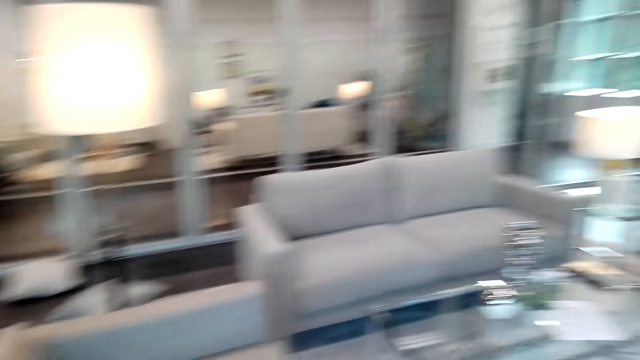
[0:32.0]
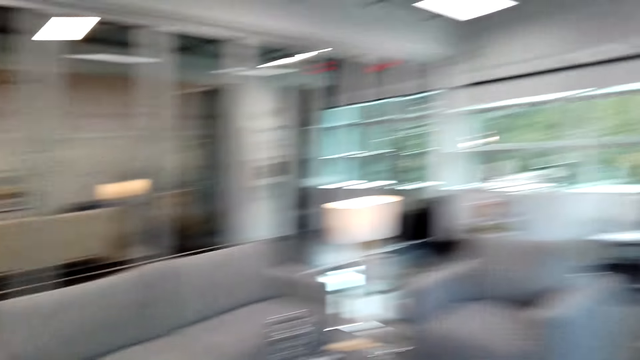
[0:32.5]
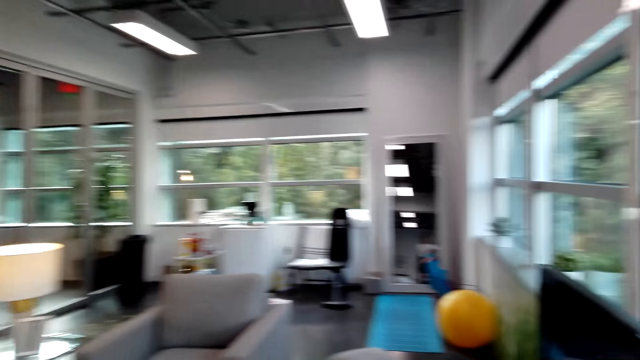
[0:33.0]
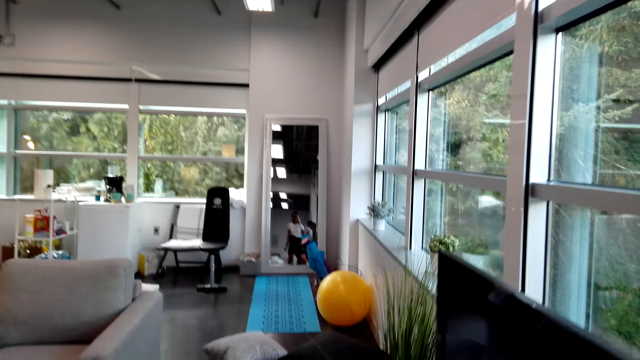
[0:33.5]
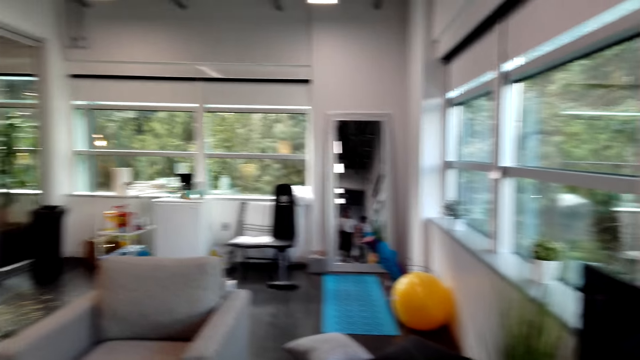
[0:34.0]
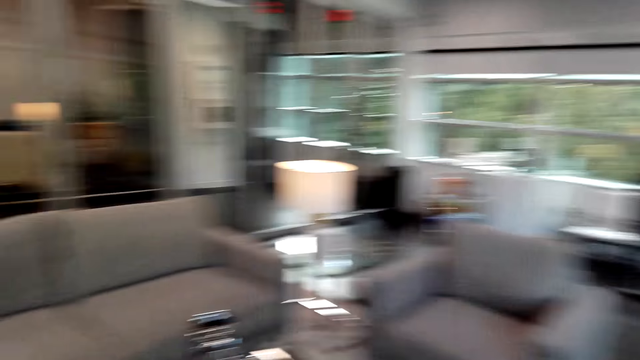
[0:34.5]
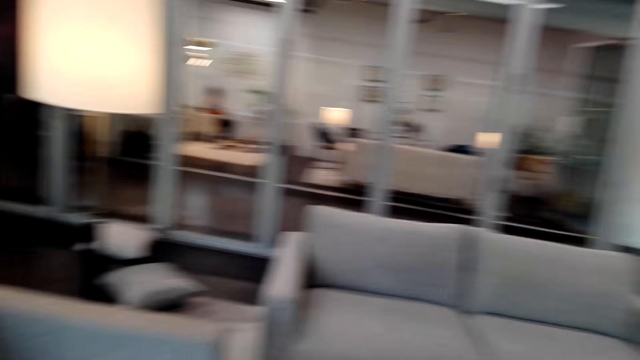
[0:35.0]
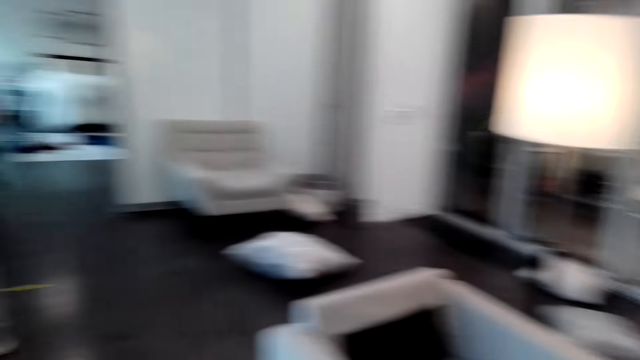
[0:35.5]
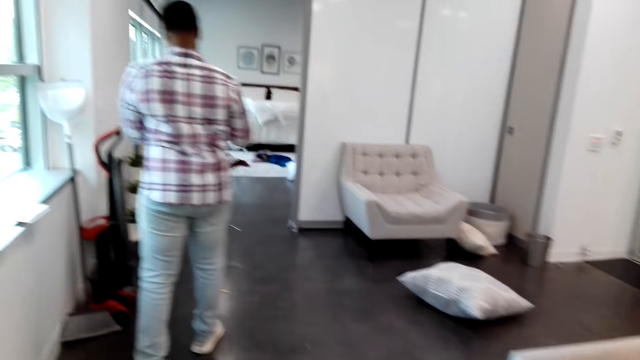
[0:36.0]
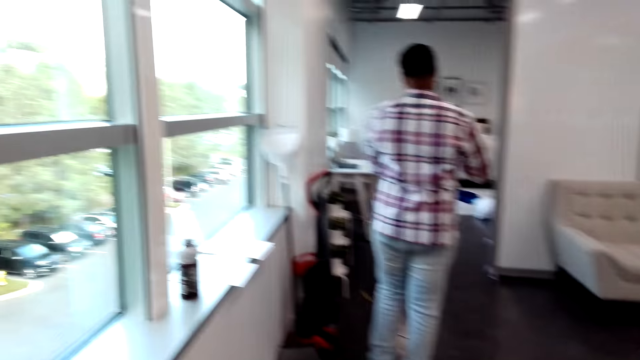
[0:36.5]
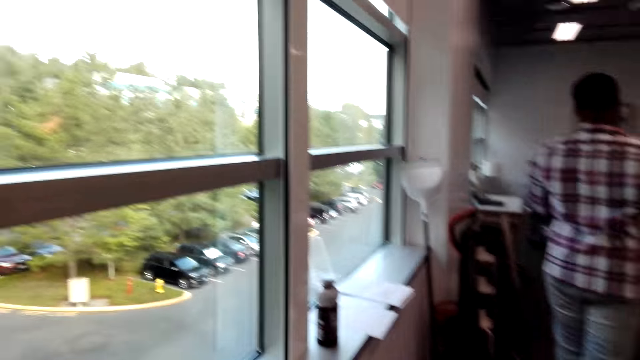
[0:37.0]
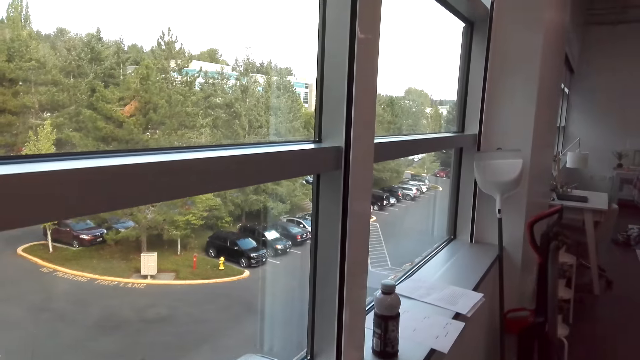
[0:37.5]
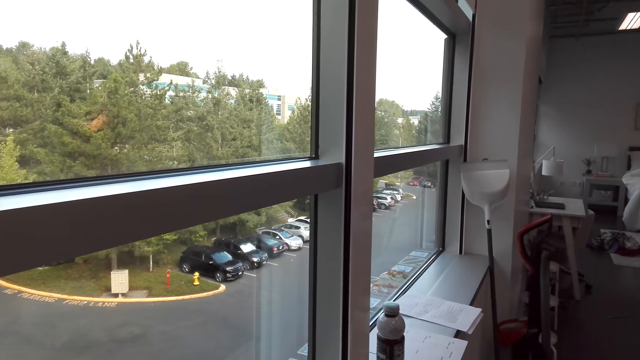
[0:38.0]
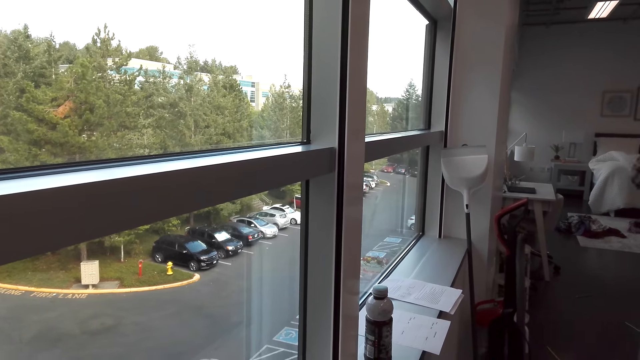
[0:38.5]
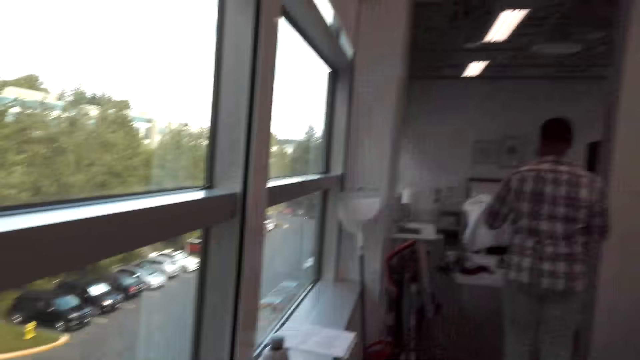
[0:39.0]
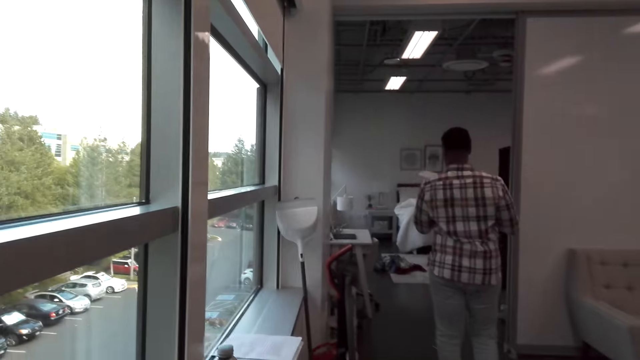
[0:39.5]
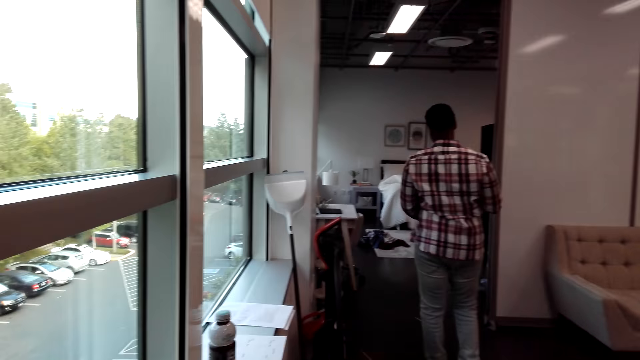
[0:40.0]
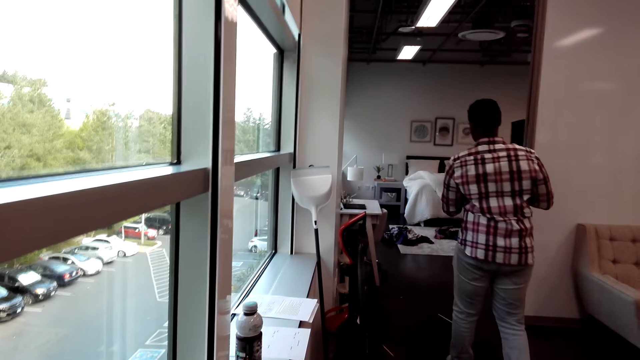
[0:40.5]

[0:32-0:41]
The camera wearer looks around the house. They converse with a man. The man walks a few steps. The camera wearer looks outside through the window.

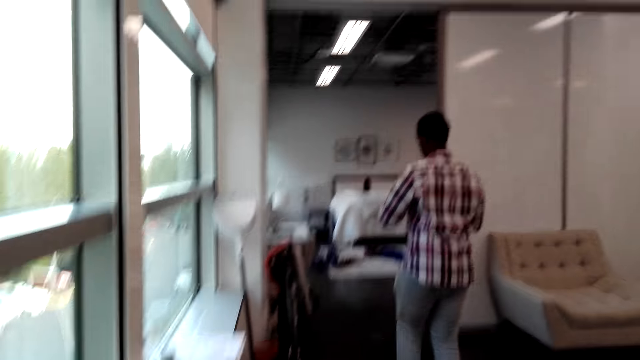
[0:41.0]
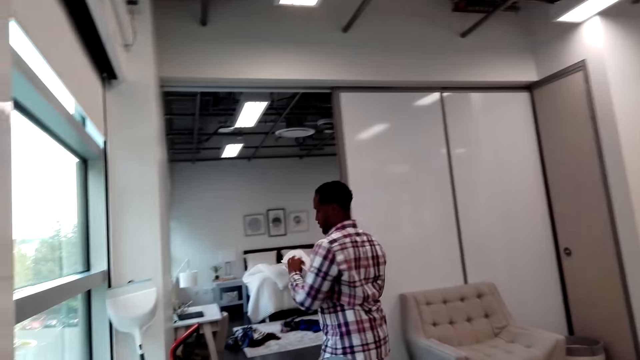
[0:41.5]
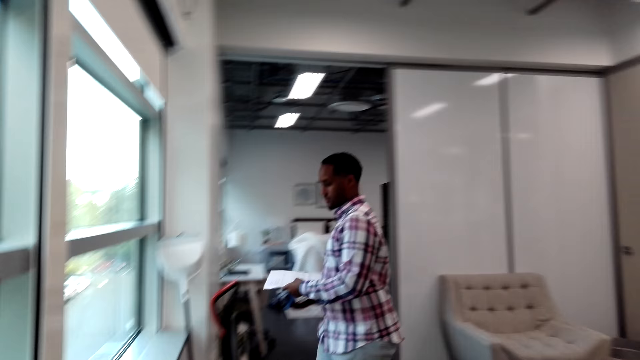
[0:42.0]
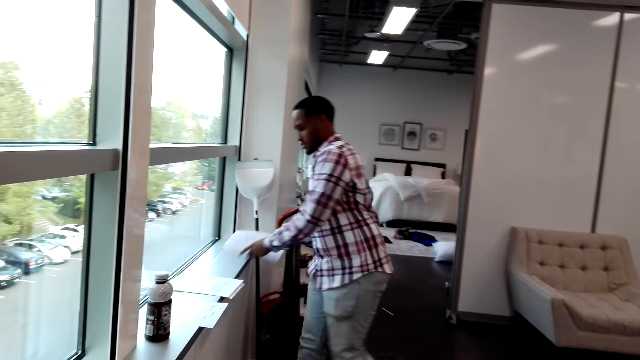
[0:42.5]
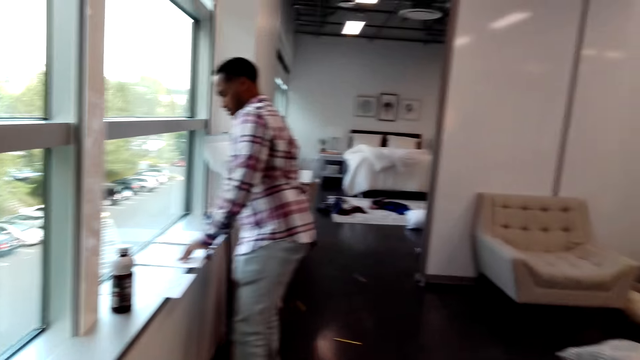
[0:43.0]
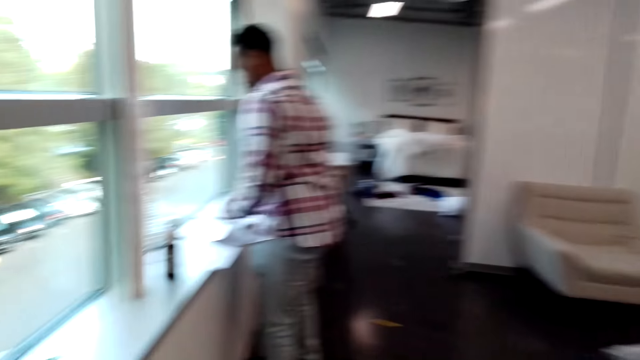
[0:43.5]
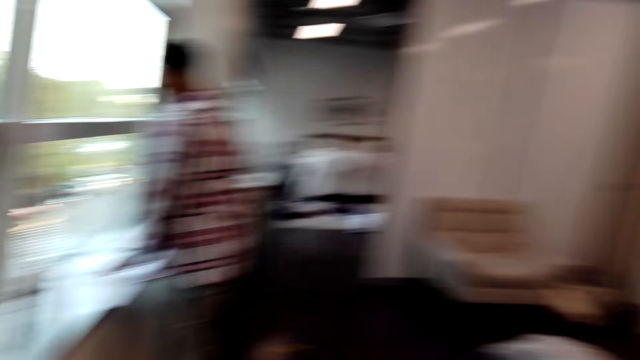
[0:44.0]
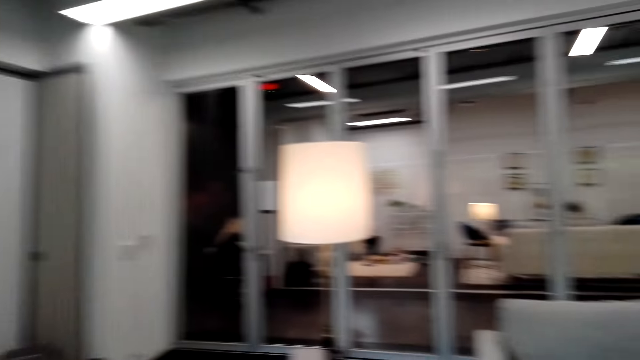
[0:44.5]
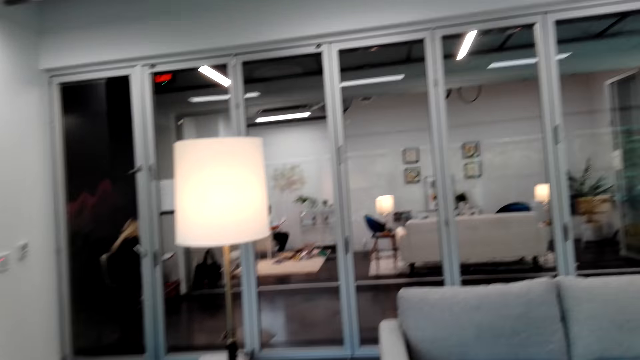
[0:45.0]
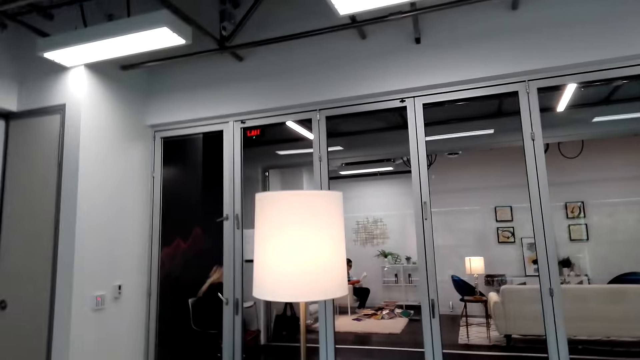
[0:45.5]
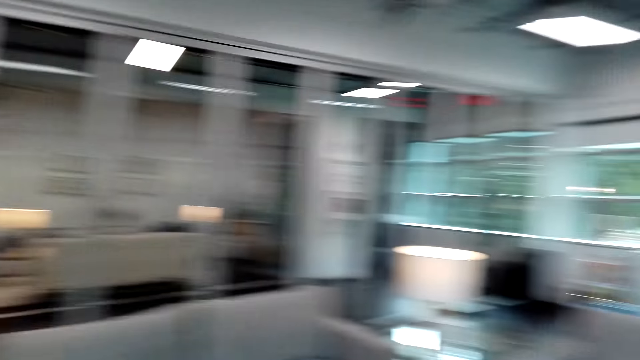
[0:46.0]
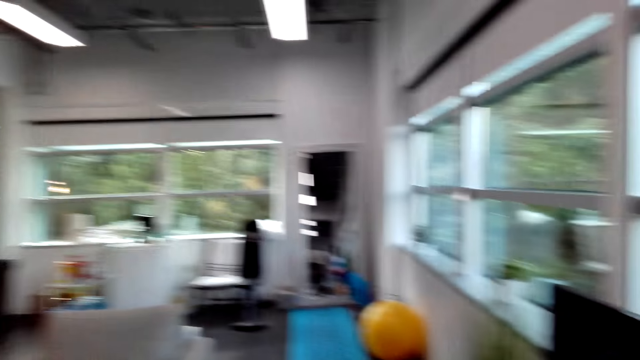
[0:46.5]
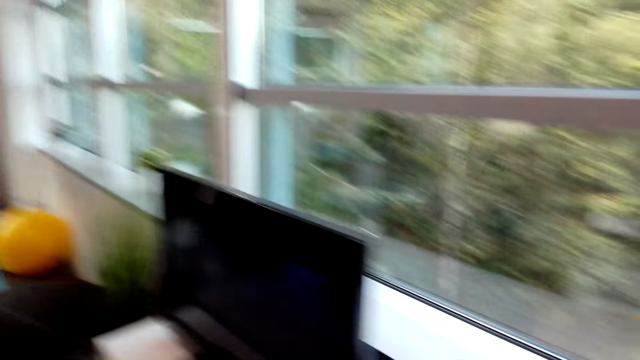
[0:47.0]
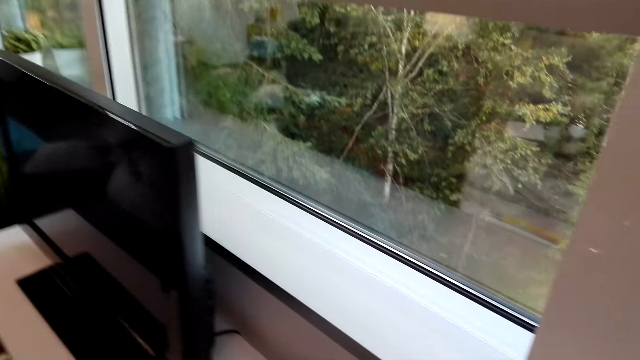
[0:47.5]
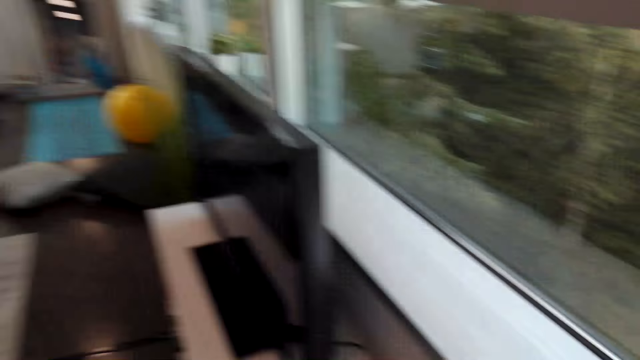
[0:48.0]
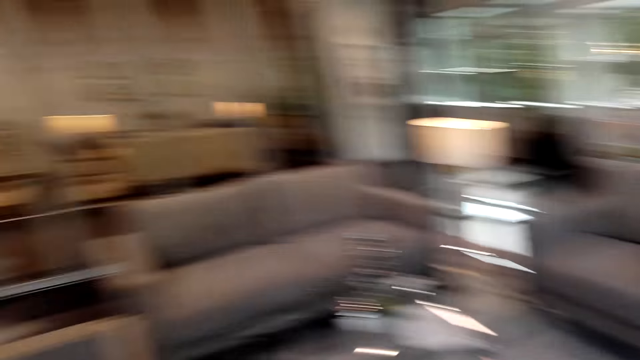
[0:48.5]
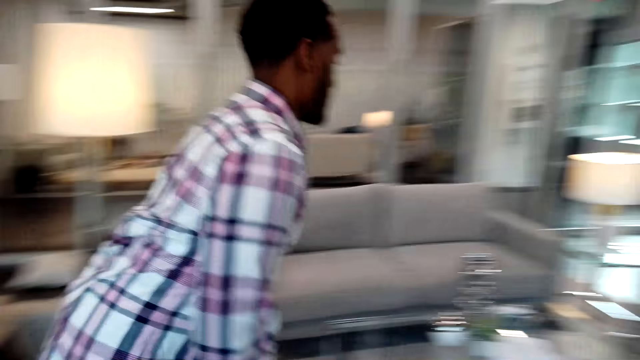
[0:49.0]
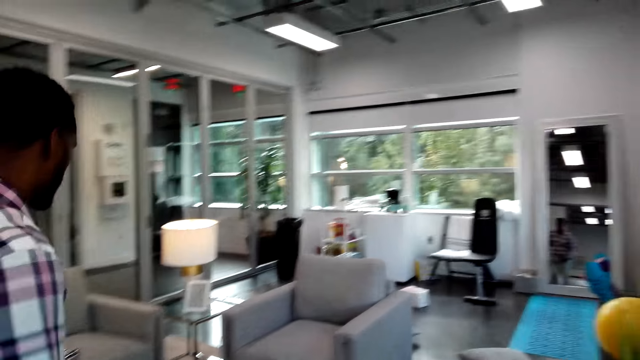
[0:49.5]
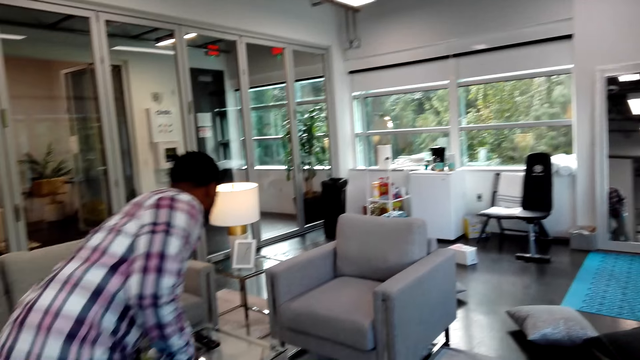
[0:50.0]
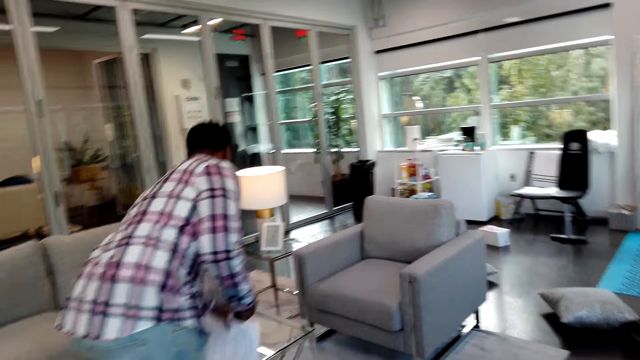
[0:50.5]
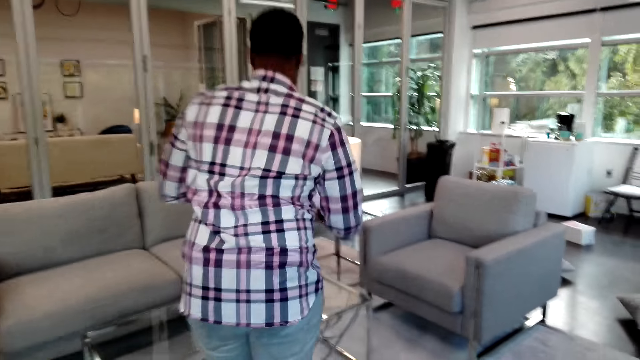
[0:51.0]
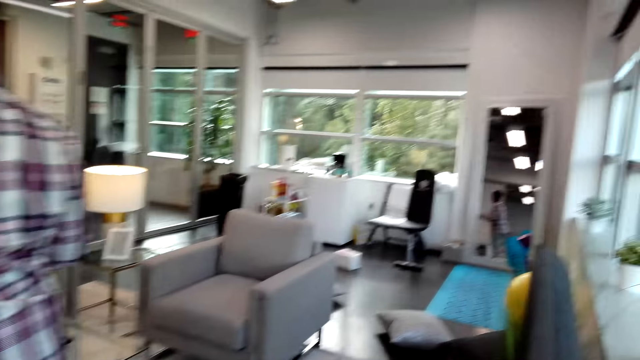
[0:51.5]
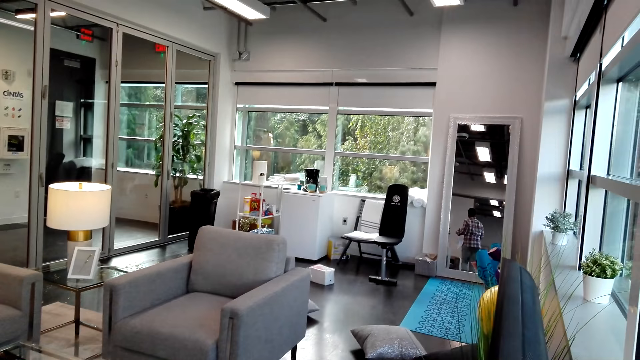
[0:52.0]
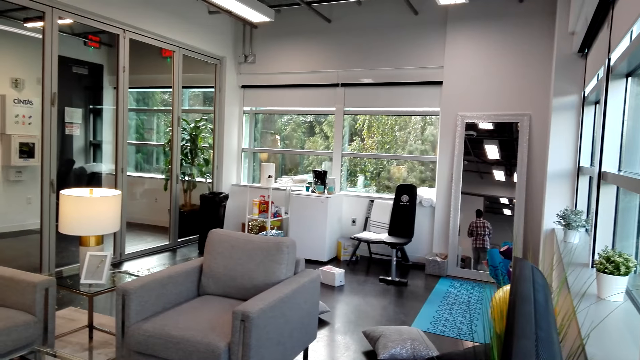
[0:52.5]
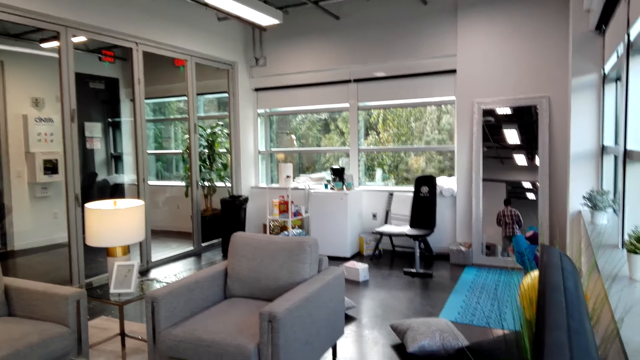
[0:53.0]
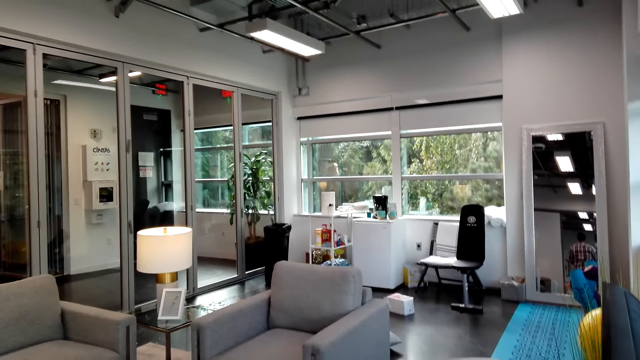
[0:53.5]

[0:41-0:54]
A man puts the piece of paper on the window. The camera wearer looks around the house. They turn around. They look around. The man walks around the house and picks up the piece of paper.
